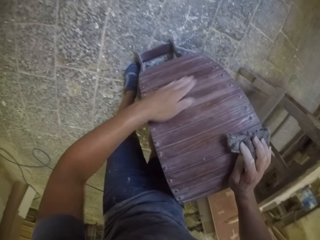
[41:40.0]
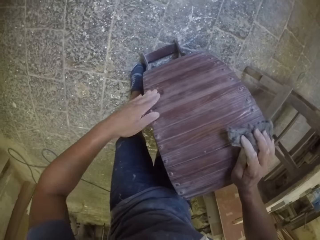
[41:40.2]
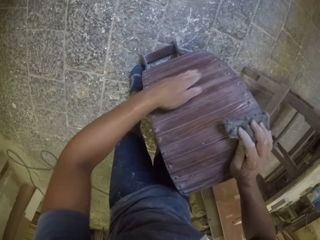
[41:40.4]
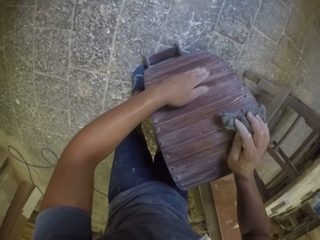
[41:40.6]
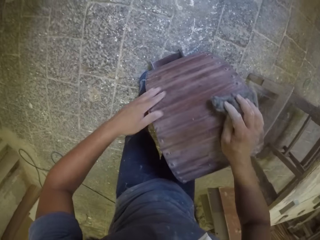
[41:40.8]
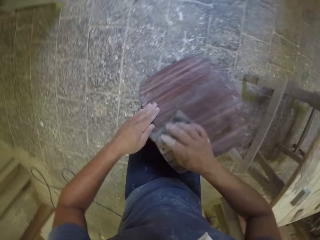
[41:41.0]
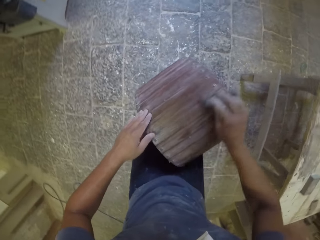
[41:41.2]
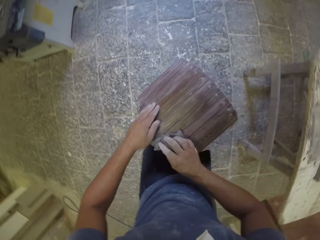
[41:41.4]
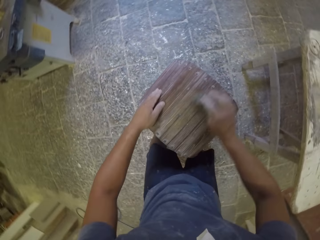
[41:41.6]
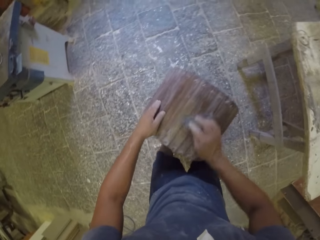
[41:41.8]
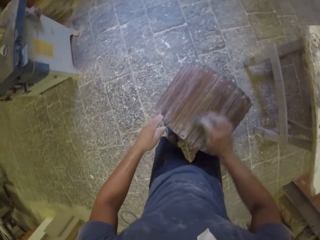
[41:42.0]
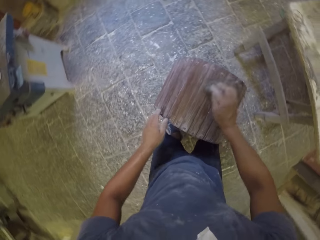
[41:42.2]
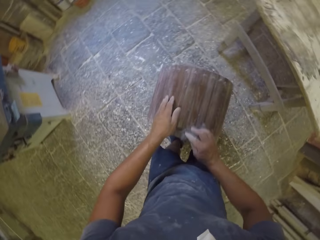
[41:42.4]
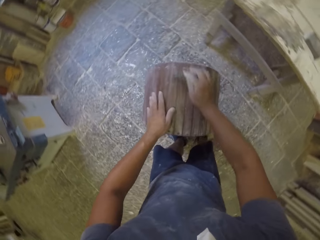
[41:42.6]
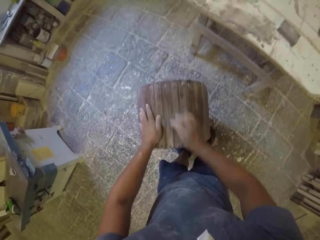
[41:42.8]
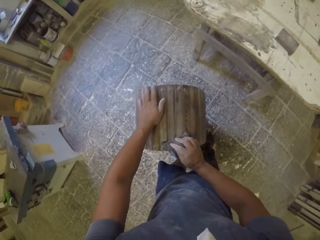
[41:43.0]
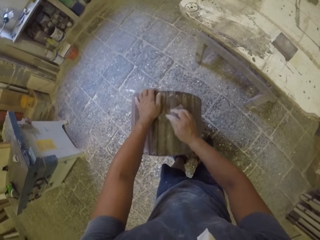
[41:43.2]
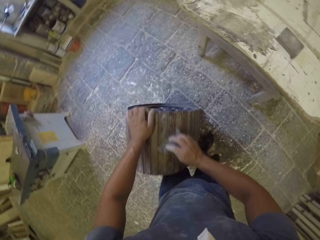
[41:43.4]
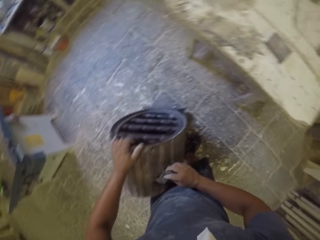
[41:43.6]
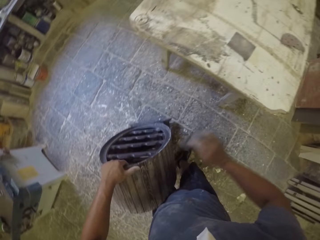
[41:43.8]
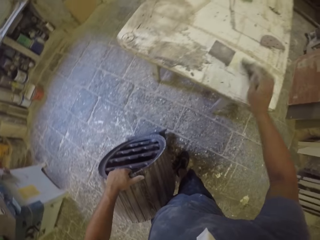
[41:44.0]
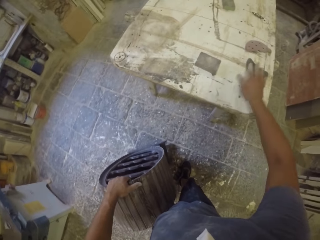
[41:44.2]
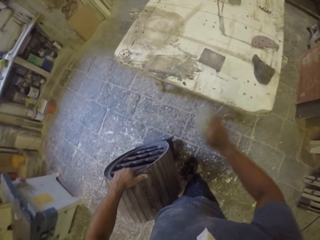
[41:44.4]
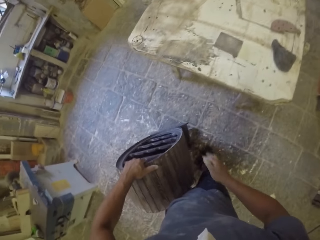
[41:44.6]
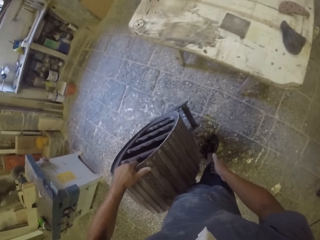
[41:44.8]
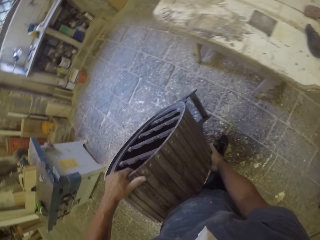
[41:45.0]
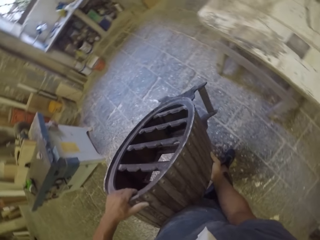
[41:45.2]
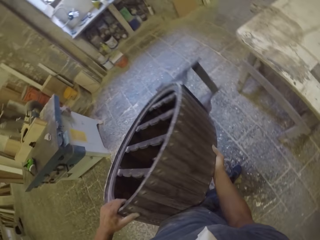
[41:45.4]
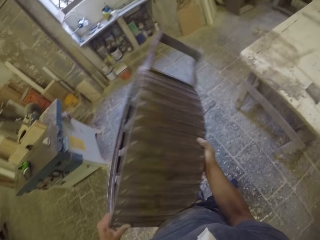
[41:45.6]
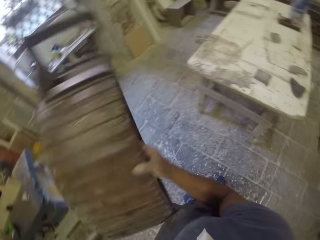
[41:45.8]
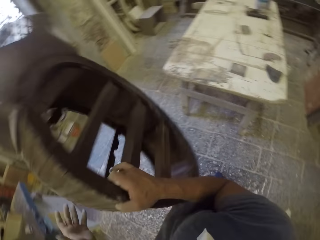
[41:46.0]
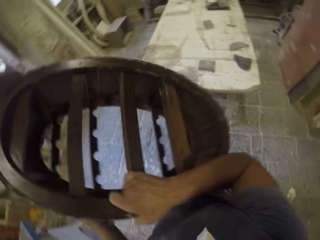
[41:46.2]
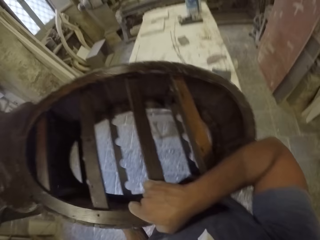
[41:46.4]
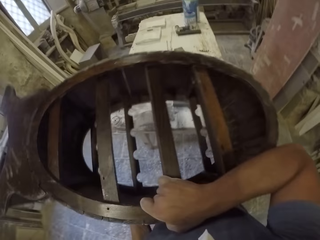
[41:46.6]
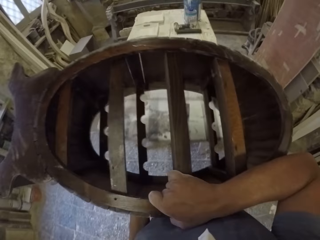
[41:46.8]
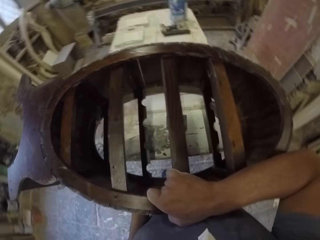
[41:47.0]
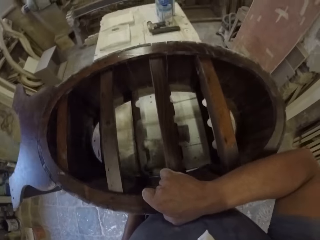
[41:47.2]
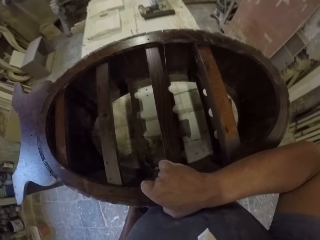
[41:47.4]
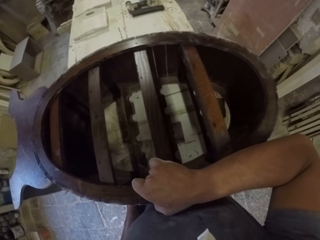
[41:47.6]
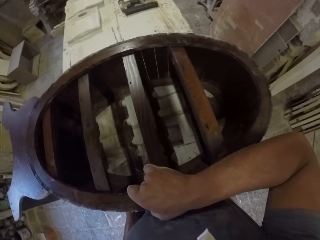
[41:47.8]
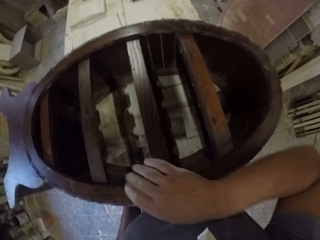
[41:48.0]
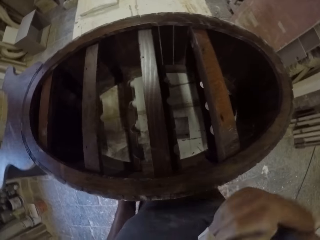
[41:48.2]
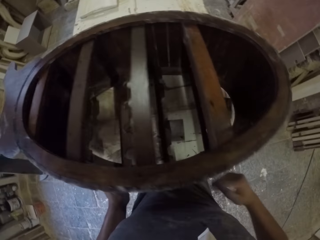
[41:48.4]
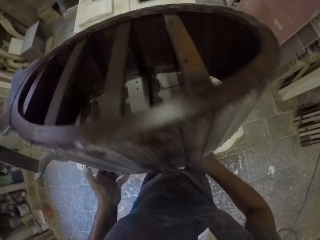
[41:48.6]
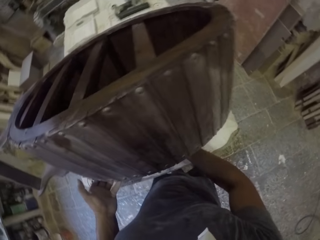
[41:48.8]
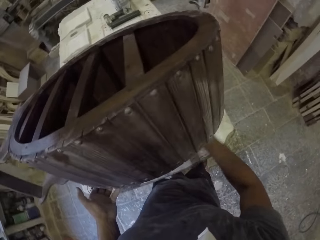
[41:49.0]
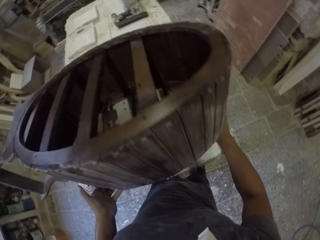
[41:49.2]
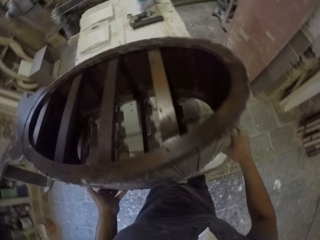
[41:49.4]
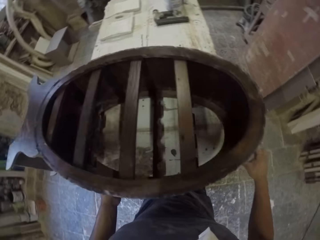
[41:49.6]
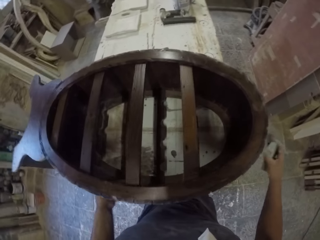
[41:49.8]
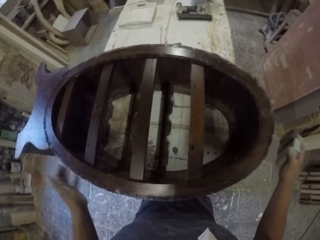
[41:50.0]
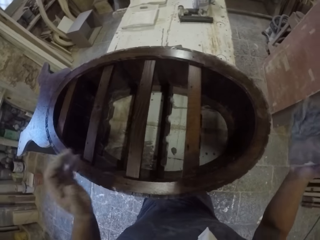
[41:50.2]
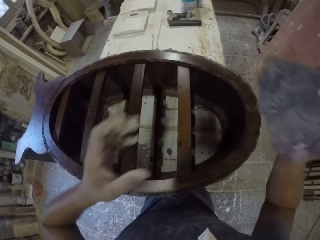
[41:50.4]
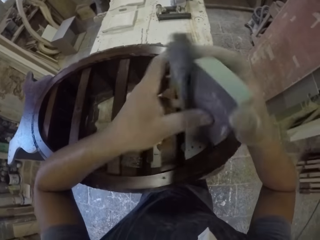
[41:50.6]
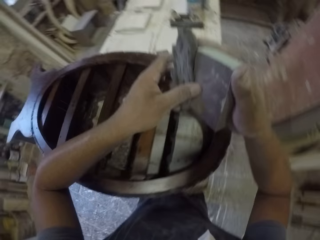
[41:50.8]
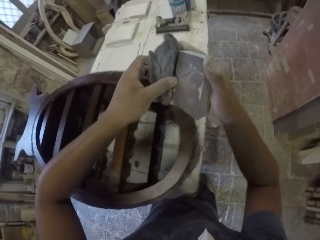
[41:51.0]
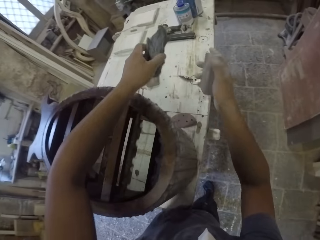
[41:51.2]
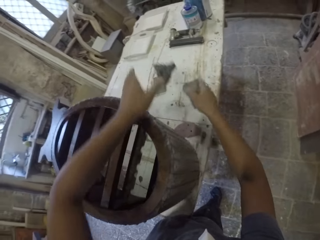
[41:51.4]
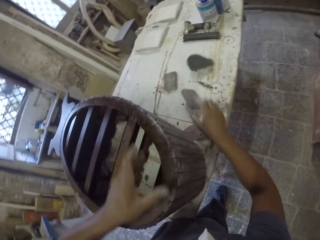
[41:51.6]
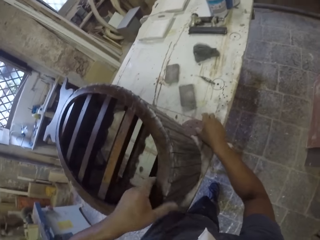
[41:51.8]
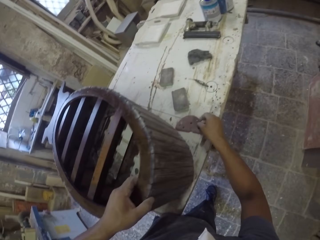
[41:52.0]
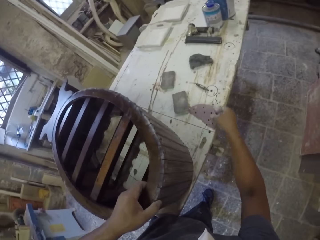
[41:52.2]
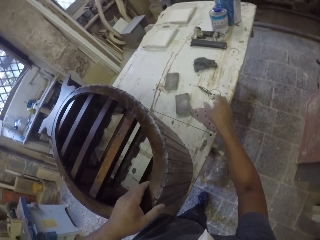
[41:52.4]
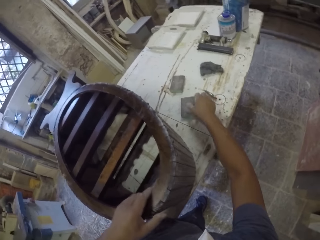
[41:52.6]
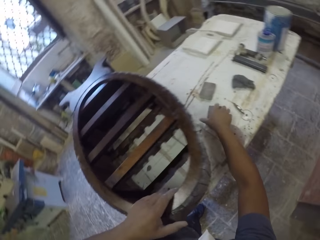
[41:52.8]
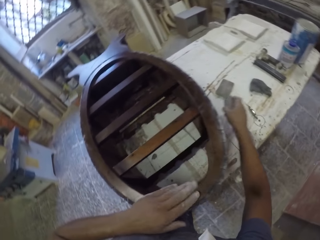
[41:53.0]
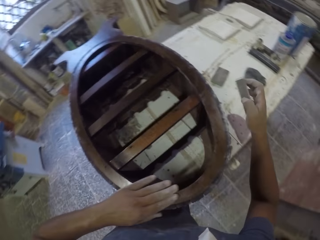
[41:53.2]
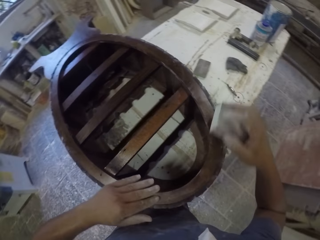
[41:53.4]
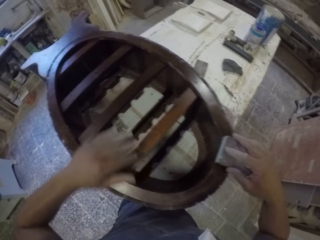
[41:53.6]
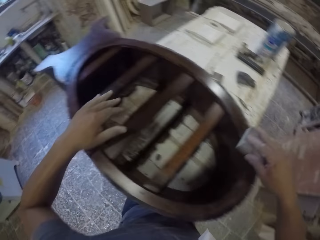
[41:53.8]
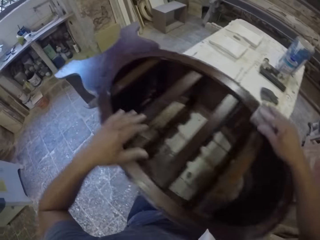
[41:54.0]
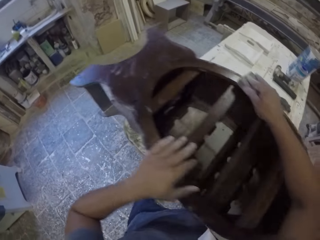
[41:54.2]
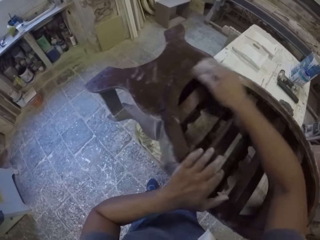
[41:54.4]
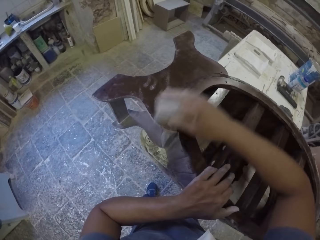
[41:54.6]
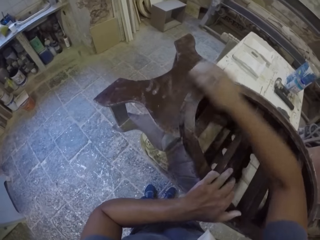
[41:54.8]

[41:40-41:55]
The camera wearer wipes a wooden stand with the left hand. They smoothen the wooden stand with a sandpaper in the room. They hold the wooden stand with the left hand. They place the sandpaper on the table. They lift the wooden stand with both hands in the room. They place the wooden stand on the table. They lift the wooden stand with the left hand. They pick up the sandpaper on the table. They hold the sandpaper in both hands. They throw the sandpaper on the table. They hold the wooden stand with the left hand. They pick up the sandpaper on the table with the right hand. They smoothen the wooden stand with the sandpaper in the room.

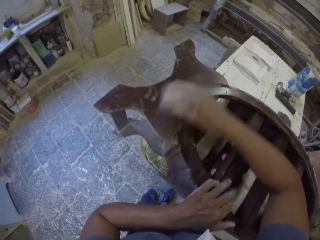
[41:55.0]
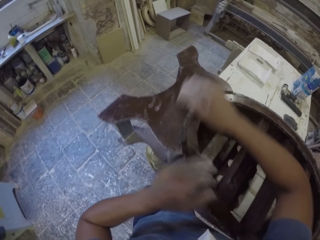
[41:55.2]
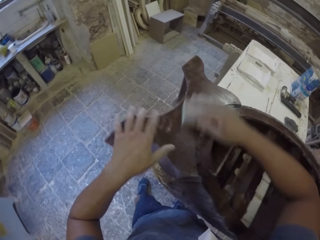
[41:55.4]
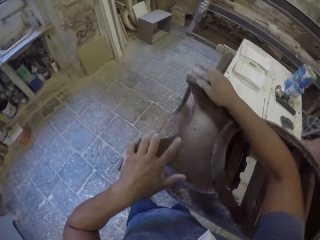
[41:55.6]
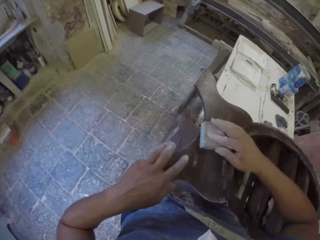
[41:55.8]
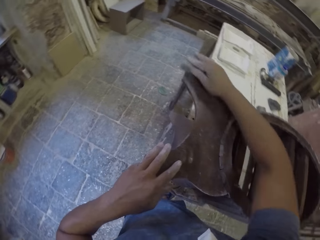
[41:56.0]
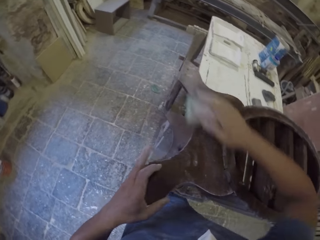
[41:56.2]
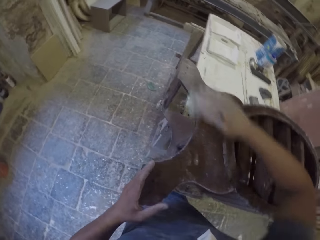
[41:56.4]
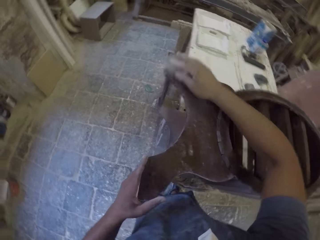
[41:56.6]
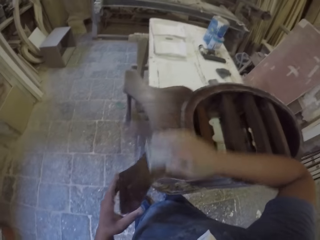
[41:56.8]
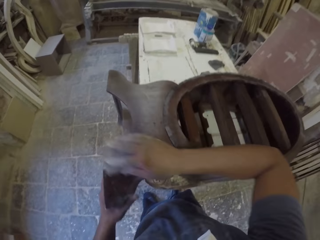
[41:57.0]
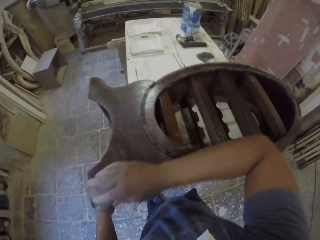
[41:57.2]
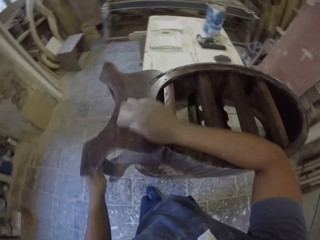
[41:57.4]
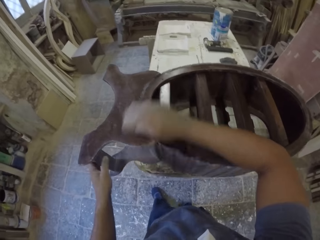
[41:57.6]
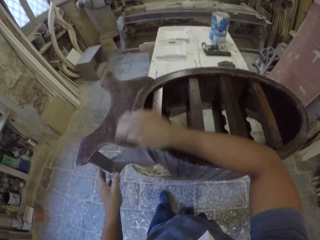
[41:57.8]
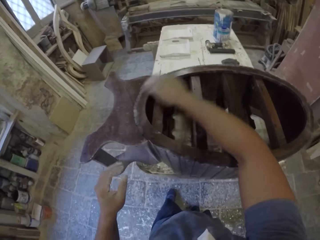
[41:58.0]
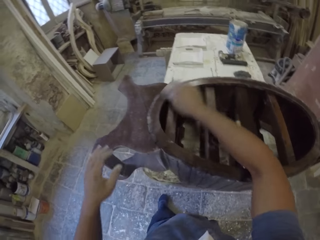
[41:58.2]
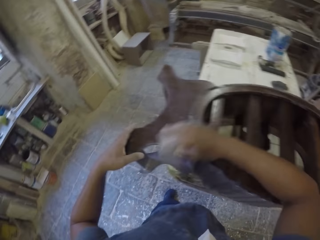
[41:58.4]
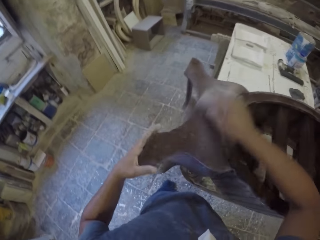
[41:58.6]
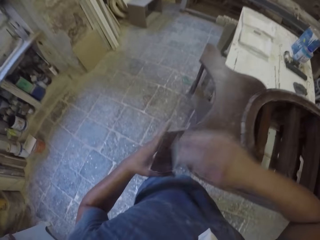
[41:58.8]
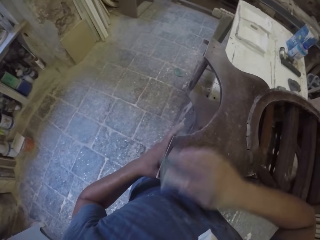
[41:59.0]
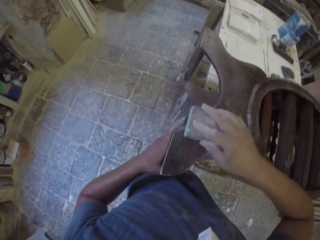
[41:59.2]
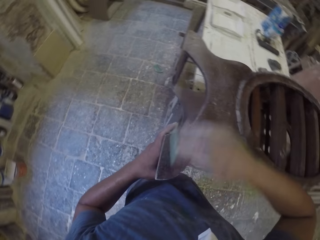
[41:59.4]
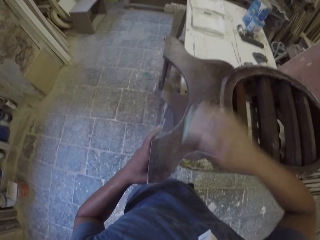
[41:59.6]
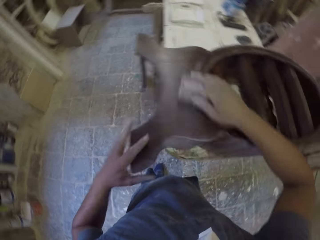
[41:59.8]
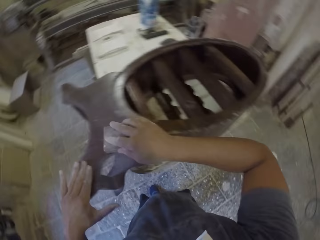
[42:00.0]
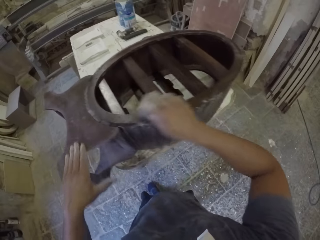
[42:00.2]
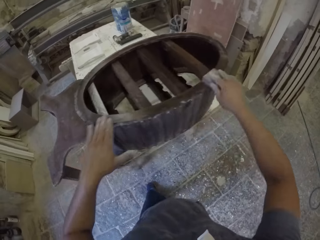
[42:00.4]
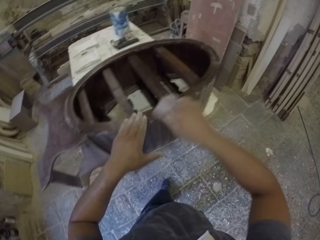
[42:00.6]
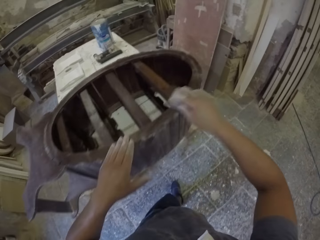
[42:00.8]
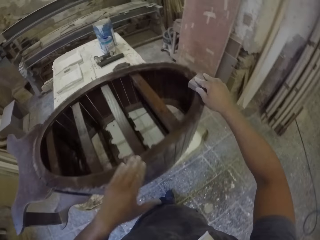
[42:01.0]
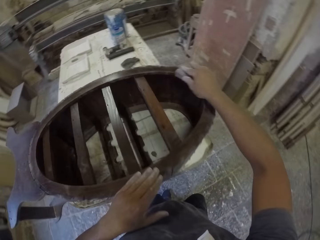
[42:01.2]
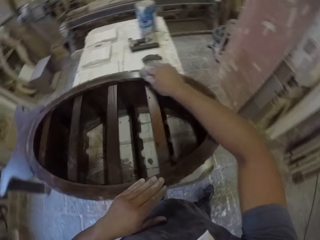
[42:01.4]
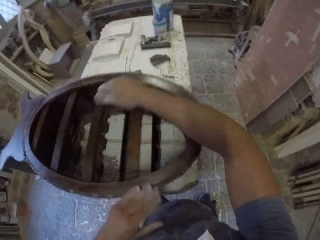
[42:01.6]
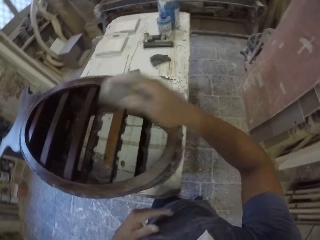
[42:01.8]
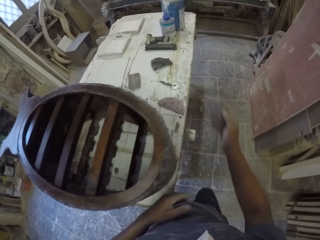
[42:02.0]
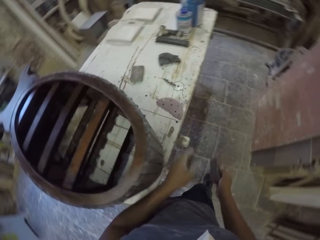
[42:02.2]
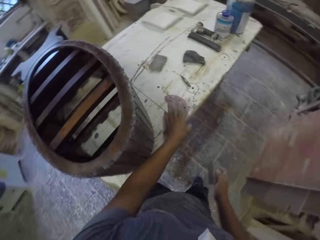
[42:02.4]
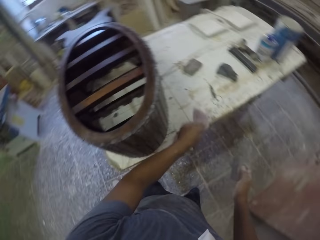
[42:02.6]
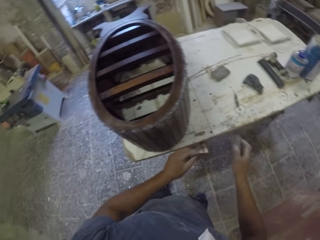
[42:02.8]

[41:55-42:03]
The camera wearer holds a wooden stand with the left hand. They smoothen the wooden stand with a sandpaper in the room.
